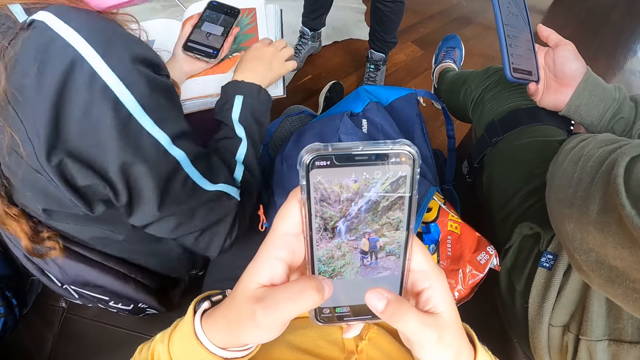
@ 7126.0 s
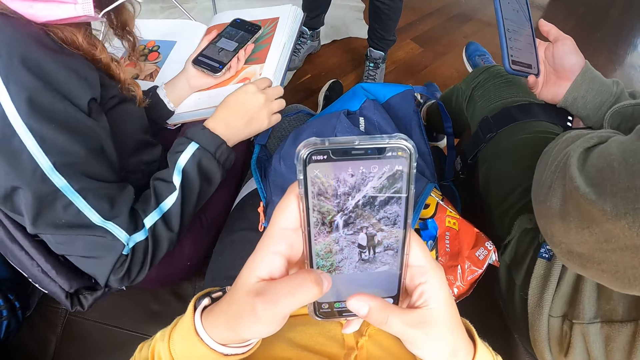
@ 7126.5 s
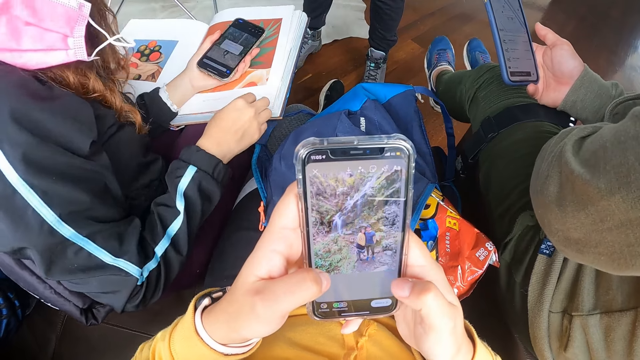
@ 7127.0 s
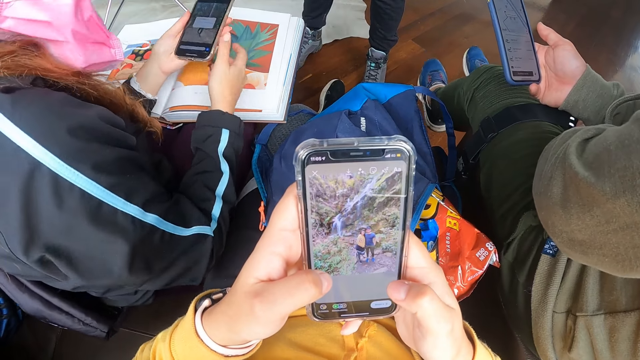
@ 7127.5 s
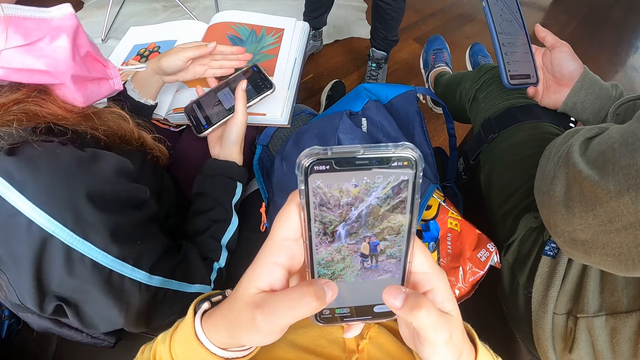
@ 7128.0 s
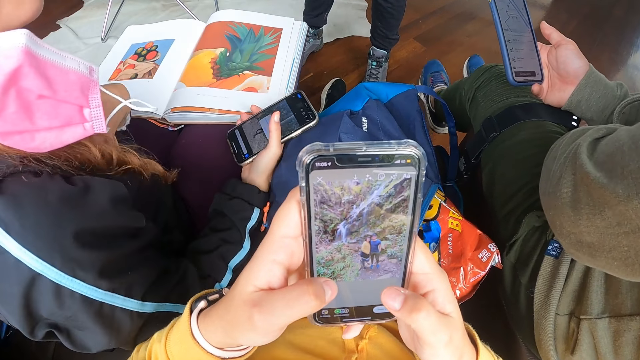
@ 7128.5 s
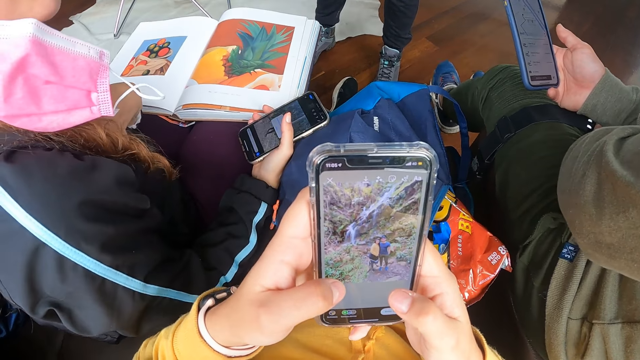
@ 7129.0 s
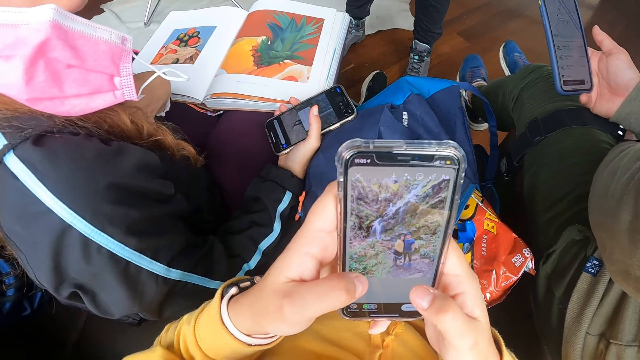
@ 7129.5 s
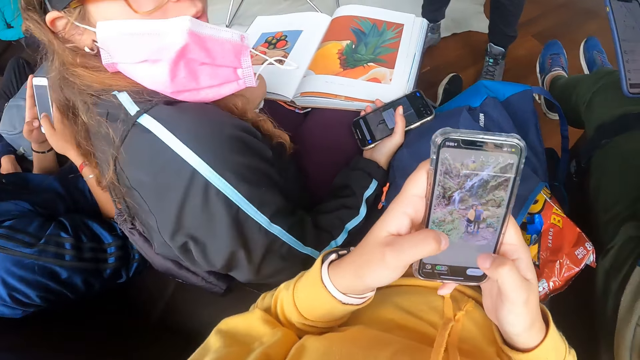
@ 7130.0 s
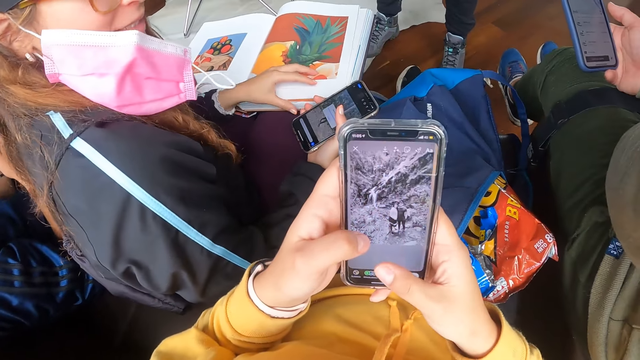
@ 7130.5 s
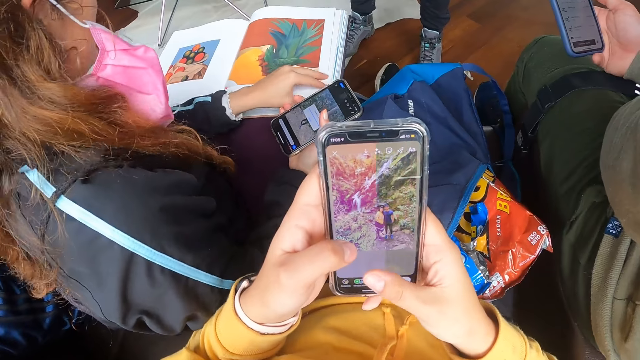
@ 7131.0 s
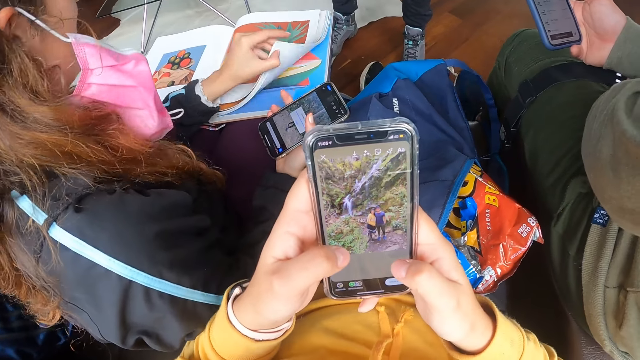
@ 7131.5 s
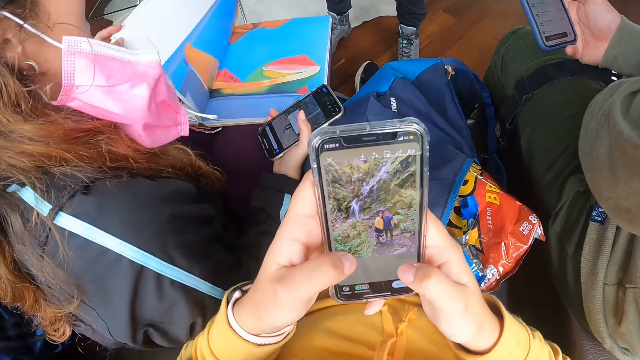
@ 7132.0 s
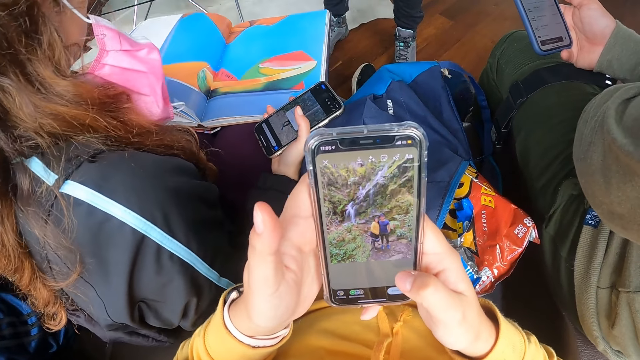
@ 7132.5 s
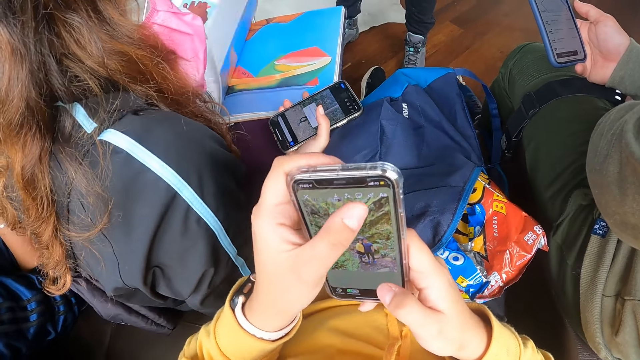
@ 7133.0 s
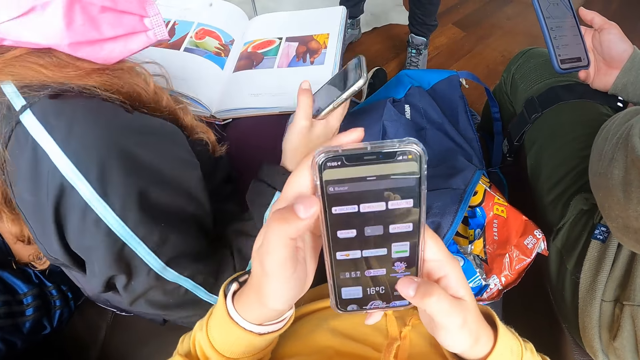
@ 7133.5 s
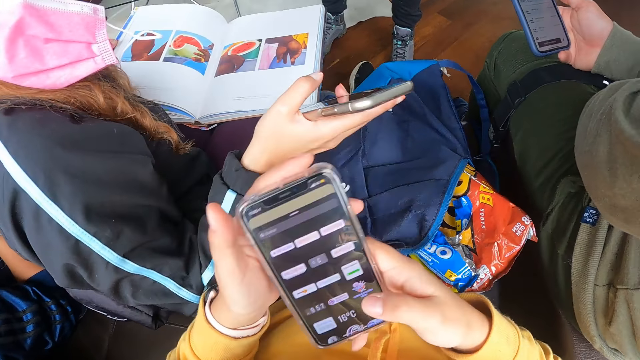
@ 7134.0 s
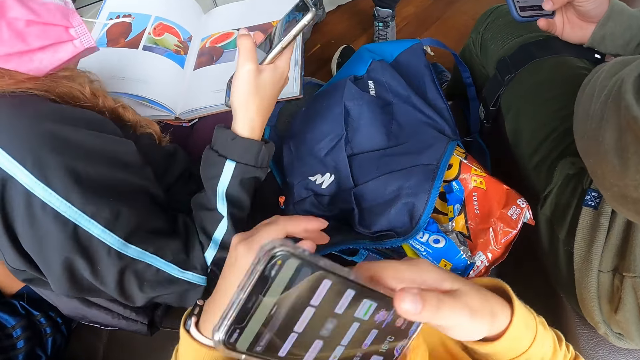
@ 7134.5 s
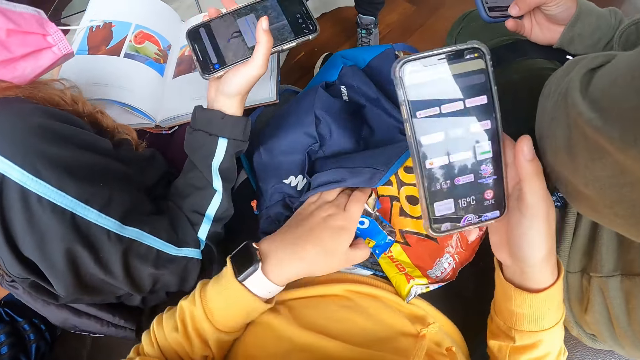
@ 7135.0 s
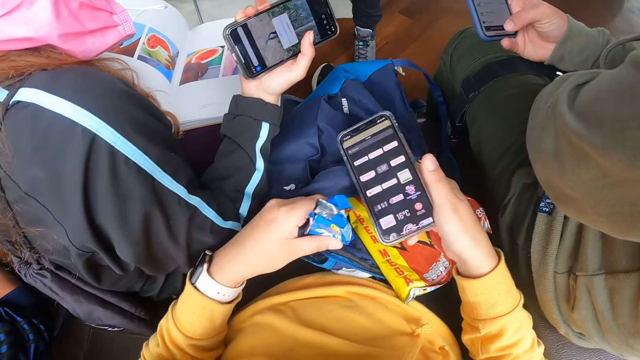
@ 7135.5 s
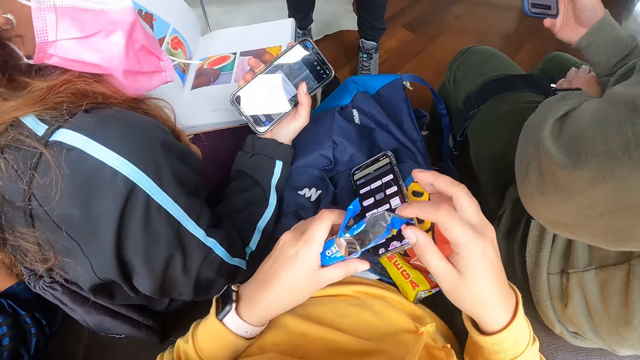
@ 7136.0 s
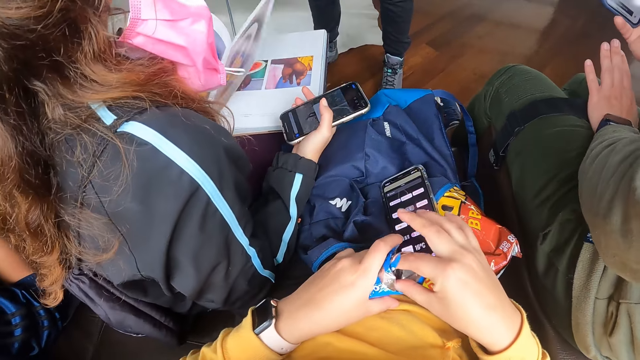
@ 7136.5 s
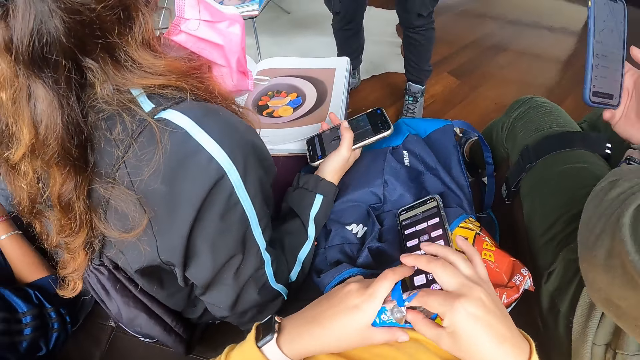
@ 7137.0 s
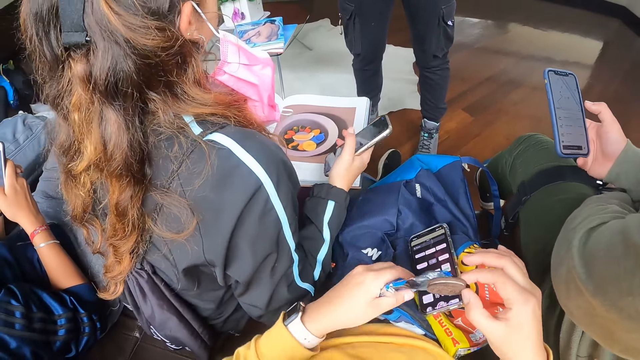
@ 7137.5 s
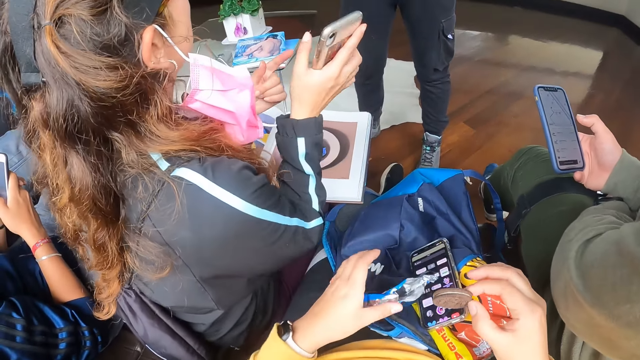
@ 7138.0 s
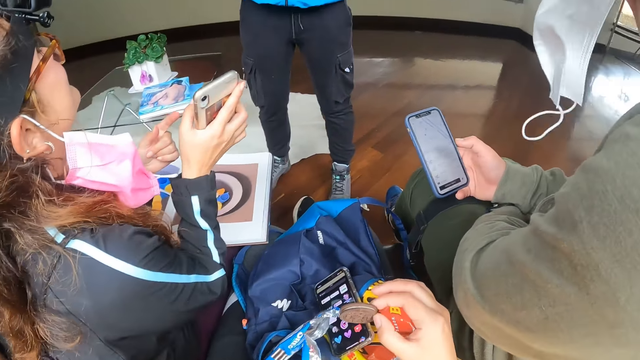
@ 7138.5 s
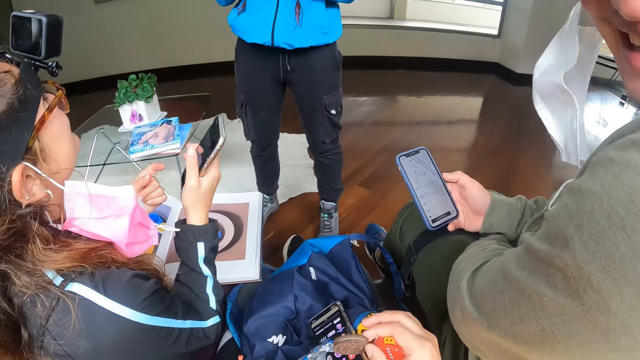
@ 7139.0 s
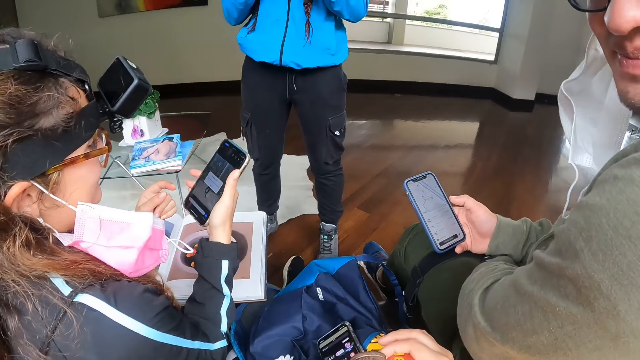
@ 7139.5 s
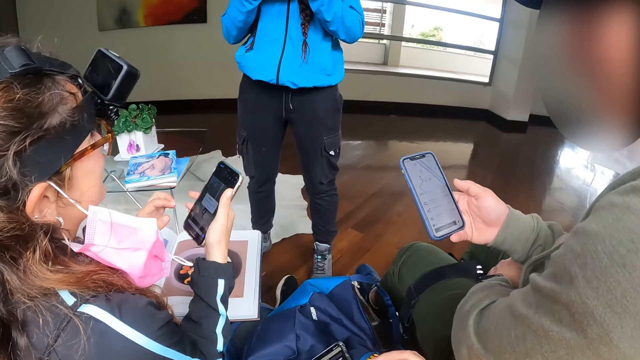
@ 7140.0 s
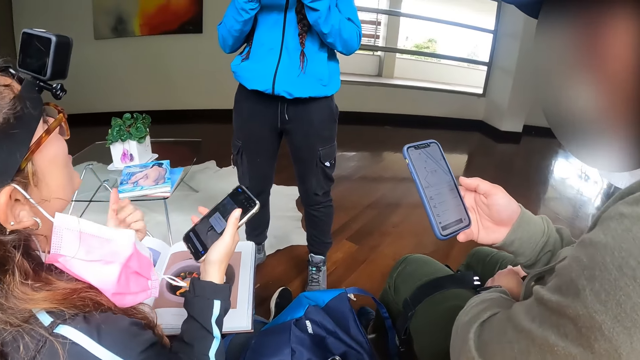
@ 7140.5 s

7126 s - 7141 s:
A woman passes the phone from her left hand to her right hand. The woman turns the pages of a book on her lap with her left hand. The camera wearer holds the phone with her right hand. She opens the bag with her left hand. She picks the biscuit pack out of the bag with her left hand. She places the phone on the bag with her right hand. She picks an oreo biscuit from the biscuit pack in her left hand with her right hand. She places the biscuit pack on the bag with her left hand.

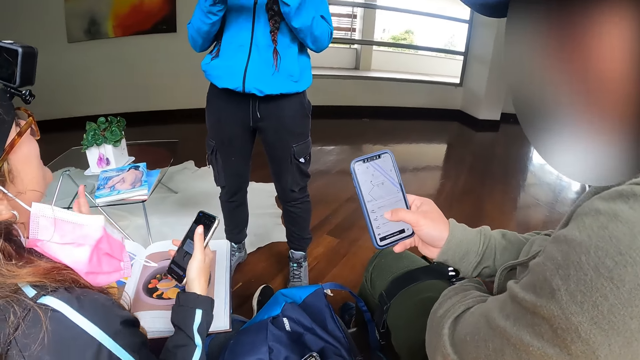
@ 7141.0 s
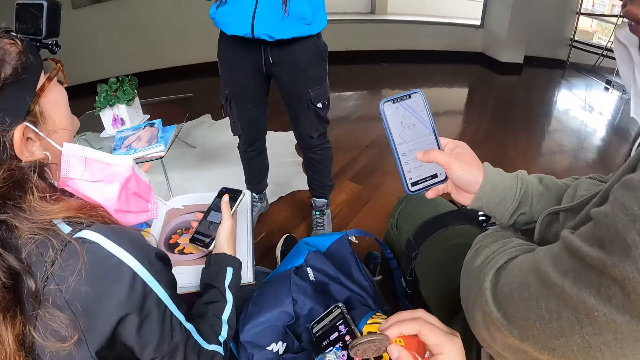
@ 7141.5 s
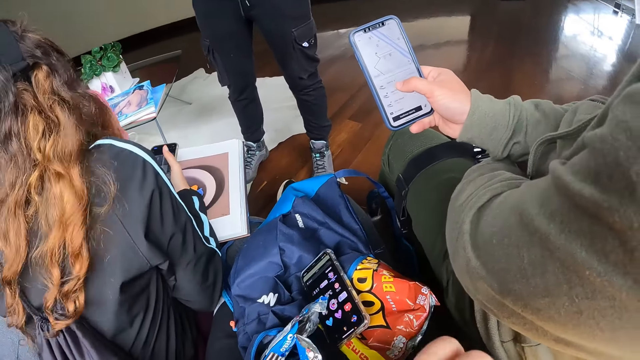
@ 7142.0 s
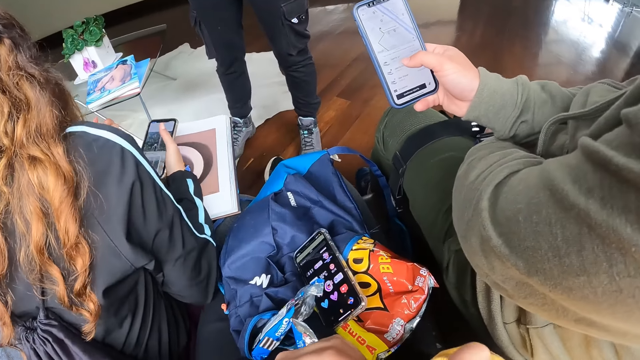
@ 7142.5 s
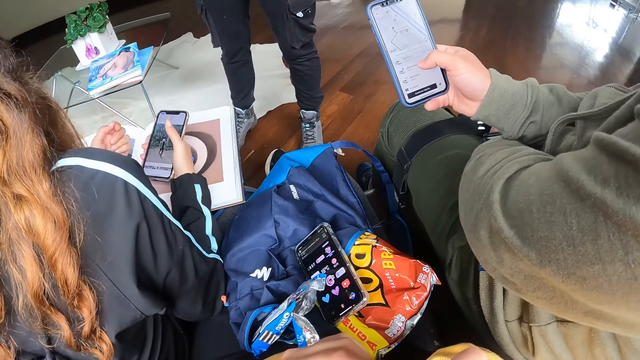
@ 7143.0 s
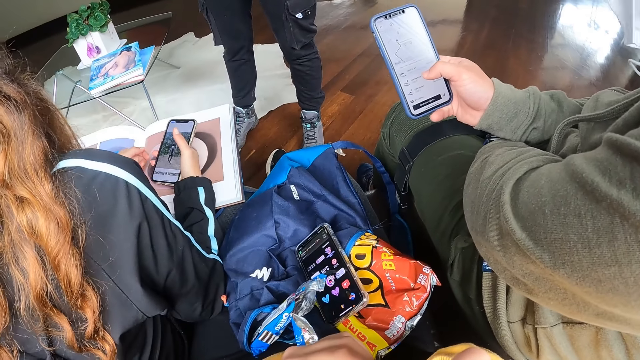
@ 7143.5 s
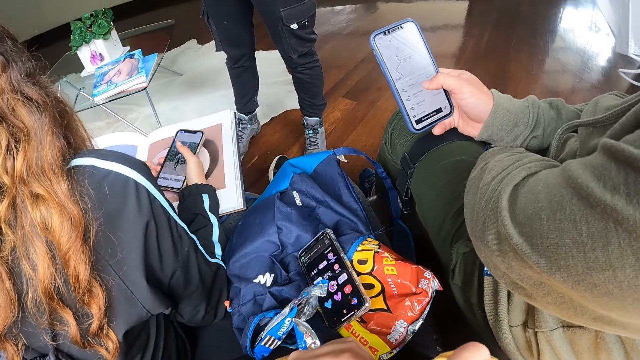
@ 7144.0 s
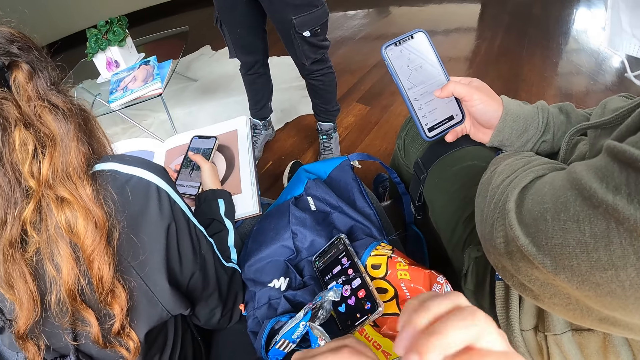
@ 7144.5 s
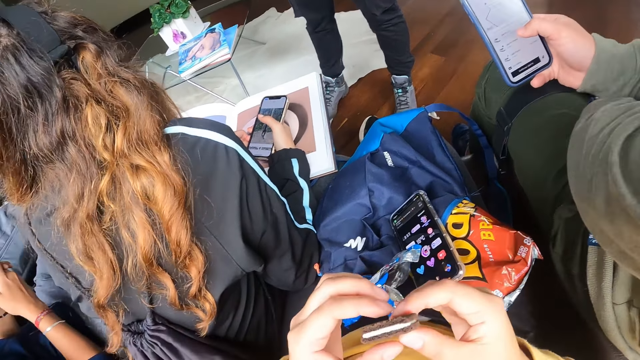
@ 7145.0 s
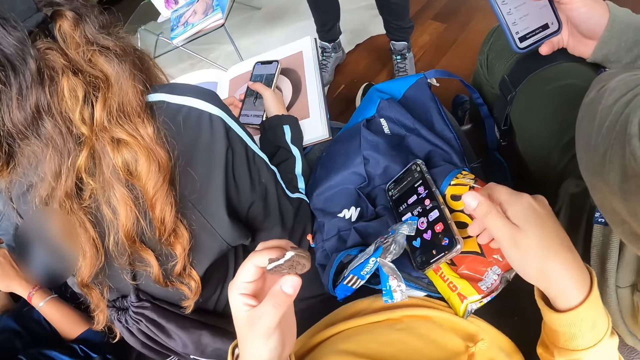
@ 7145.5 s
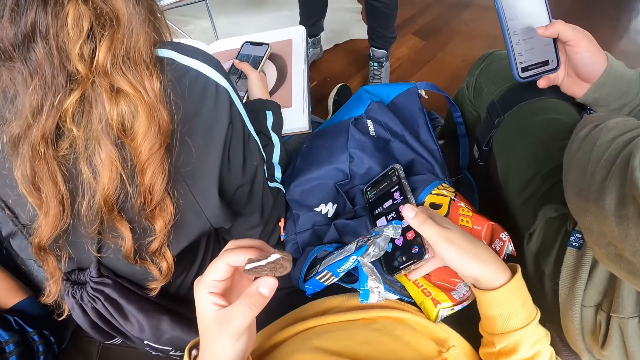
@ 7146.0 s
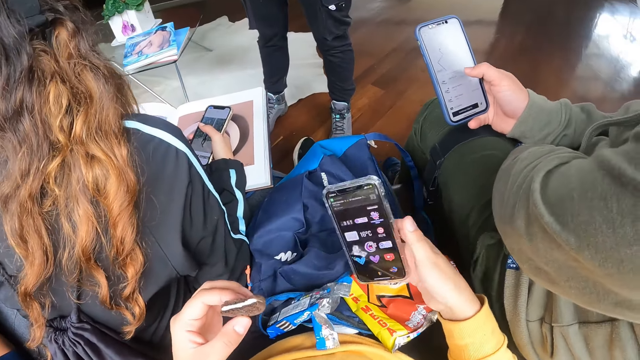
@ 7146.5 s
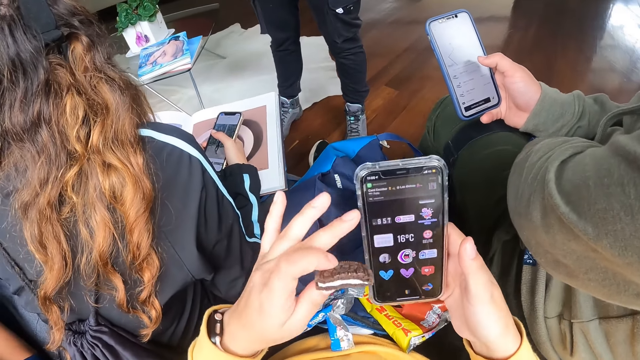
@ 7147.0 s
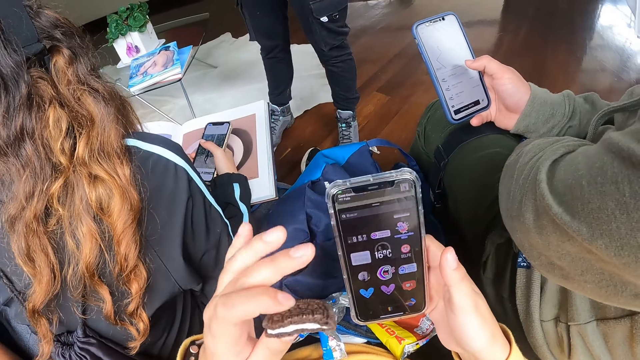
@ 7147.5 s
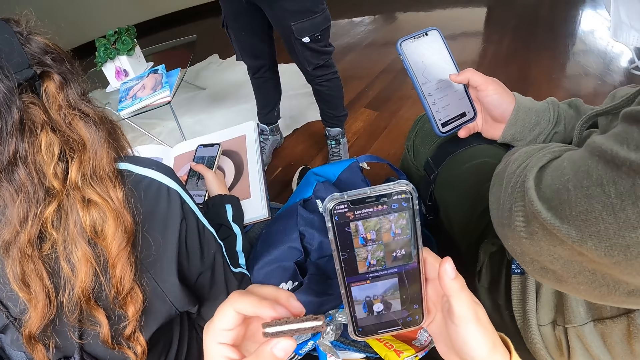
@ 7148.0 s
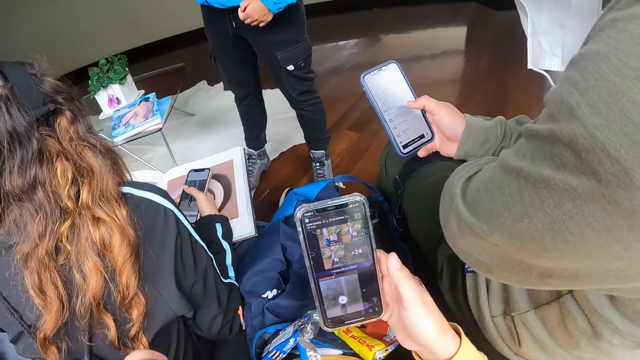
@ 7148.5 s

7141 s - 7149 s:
The camera wearer eats the oreo biscuit in her right hand. She holds the biscuit with both hands. She holds the biscuit with her left hand. She picks up the phone on the bag with her right hand. She operates the phone with her left hand.
